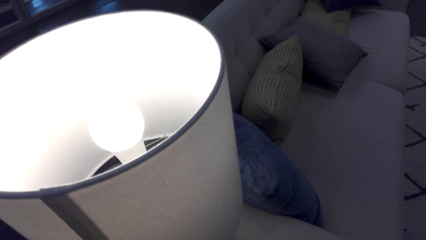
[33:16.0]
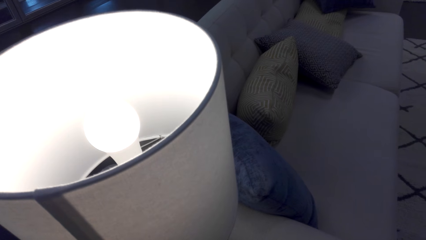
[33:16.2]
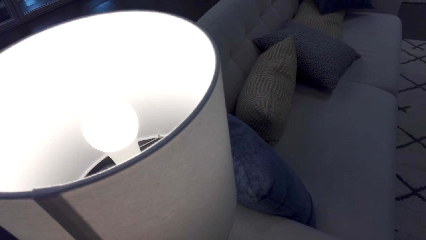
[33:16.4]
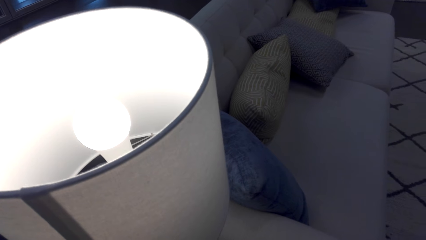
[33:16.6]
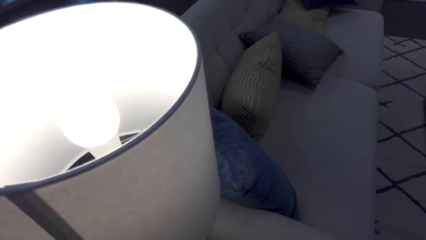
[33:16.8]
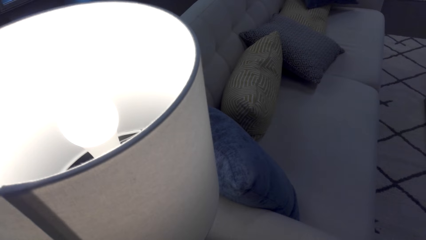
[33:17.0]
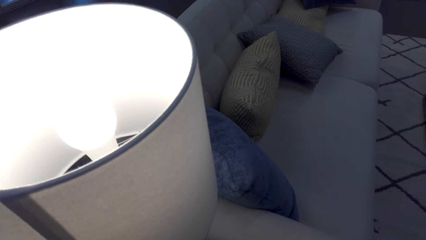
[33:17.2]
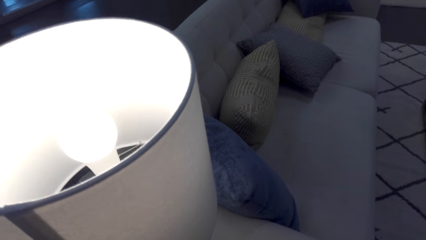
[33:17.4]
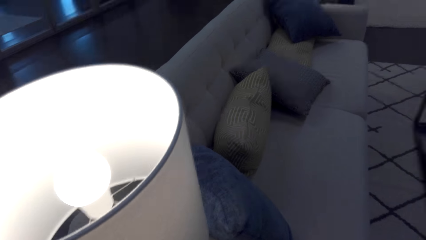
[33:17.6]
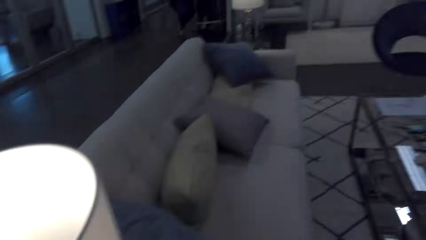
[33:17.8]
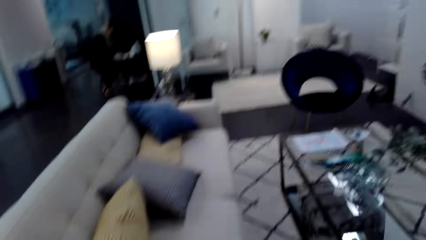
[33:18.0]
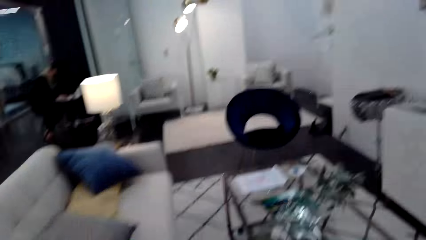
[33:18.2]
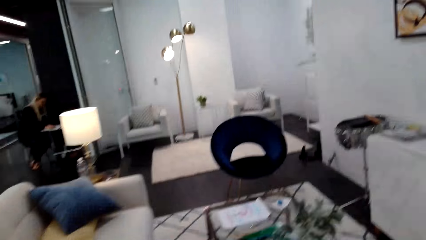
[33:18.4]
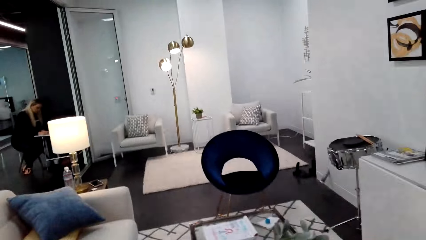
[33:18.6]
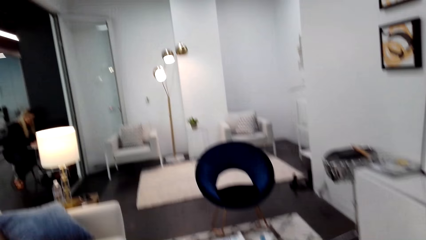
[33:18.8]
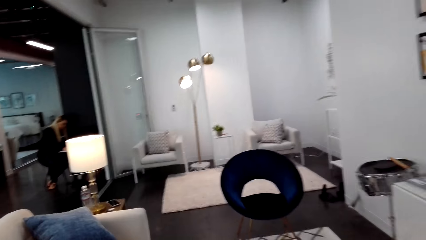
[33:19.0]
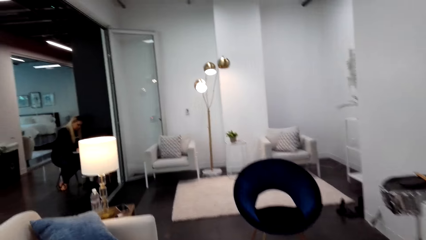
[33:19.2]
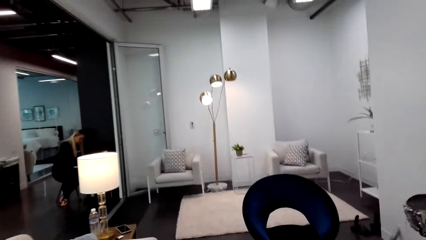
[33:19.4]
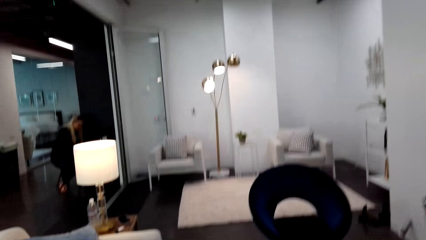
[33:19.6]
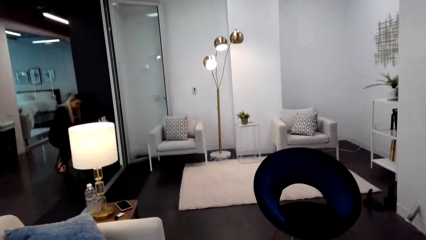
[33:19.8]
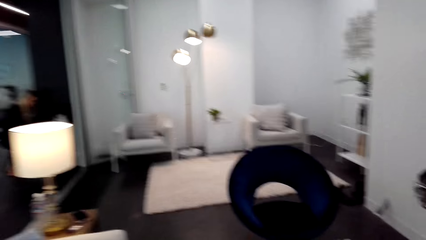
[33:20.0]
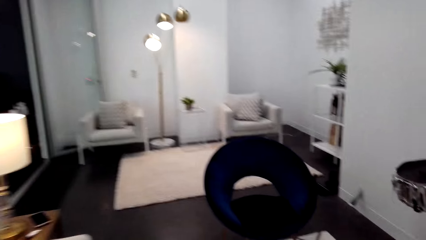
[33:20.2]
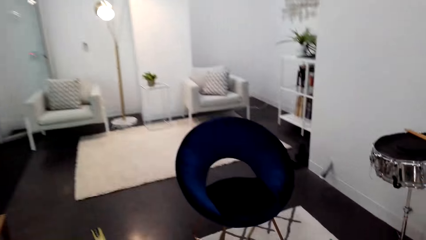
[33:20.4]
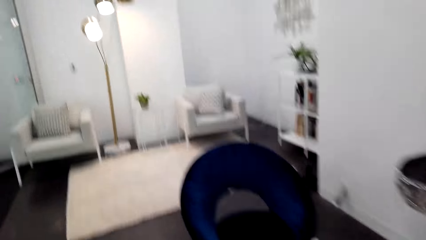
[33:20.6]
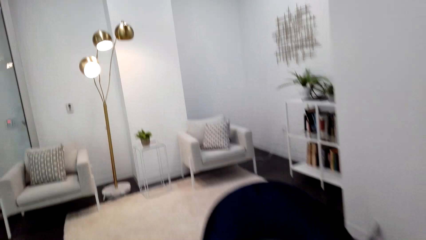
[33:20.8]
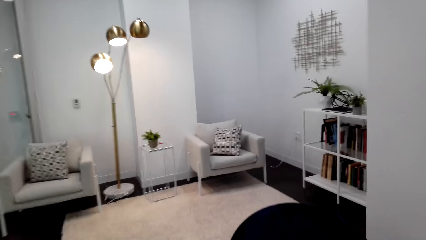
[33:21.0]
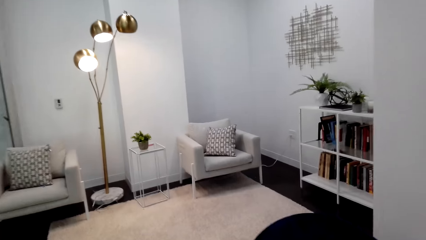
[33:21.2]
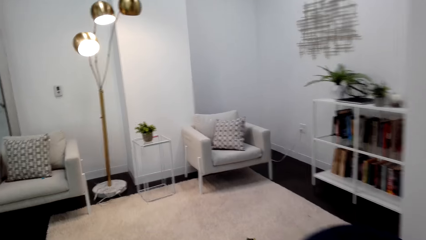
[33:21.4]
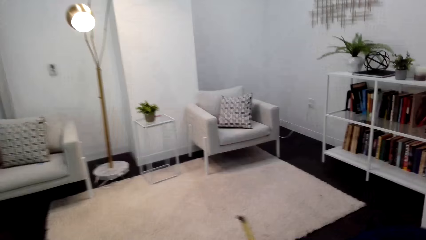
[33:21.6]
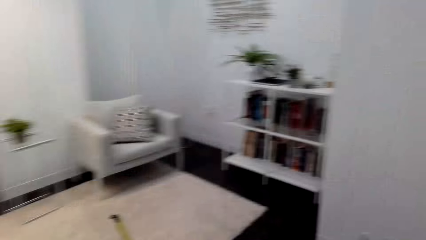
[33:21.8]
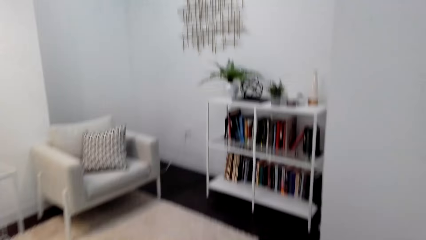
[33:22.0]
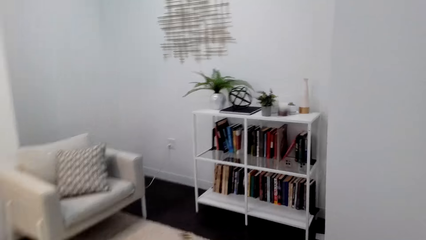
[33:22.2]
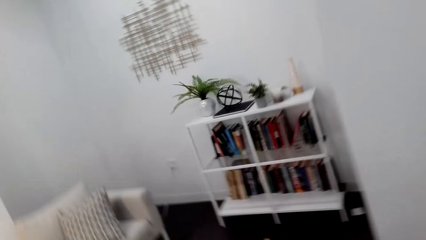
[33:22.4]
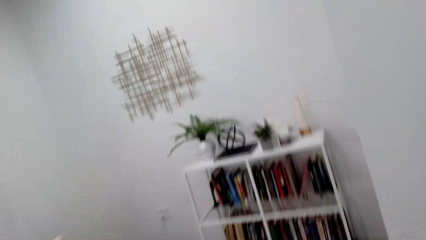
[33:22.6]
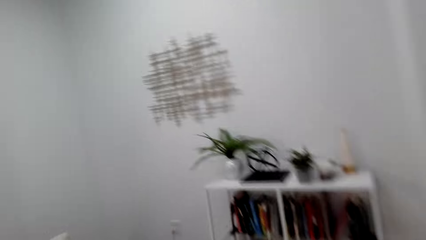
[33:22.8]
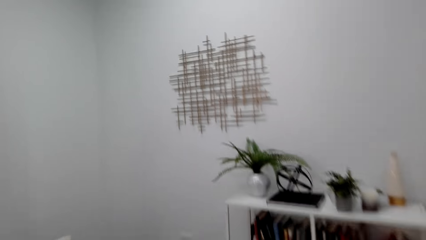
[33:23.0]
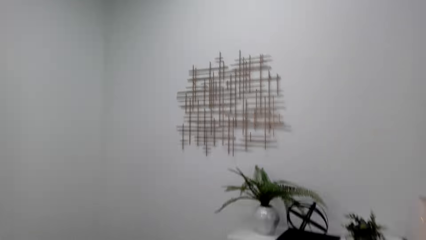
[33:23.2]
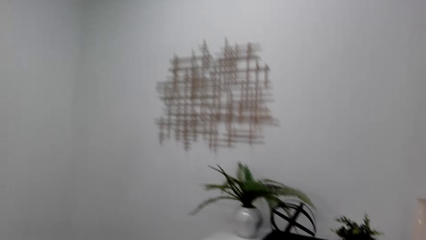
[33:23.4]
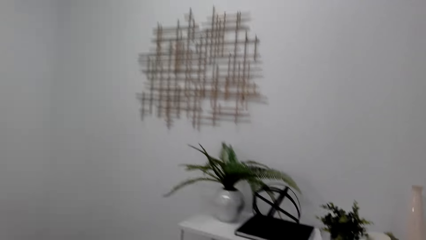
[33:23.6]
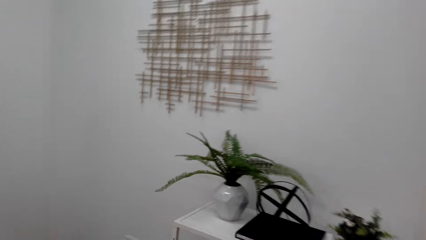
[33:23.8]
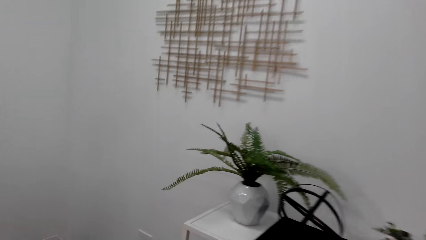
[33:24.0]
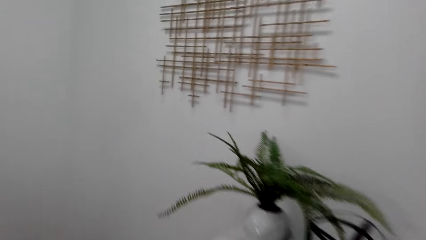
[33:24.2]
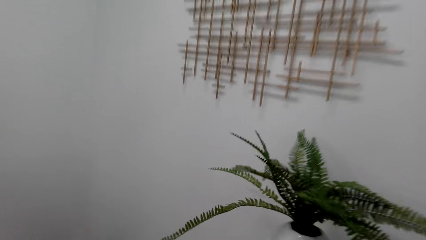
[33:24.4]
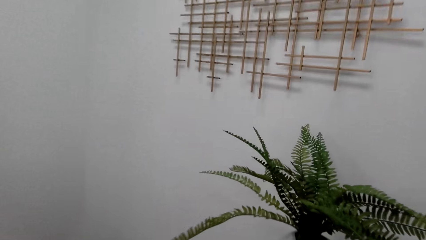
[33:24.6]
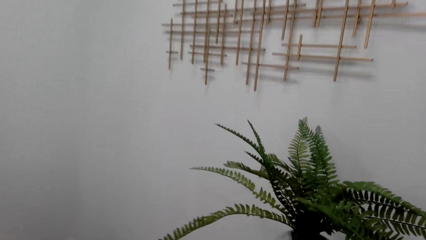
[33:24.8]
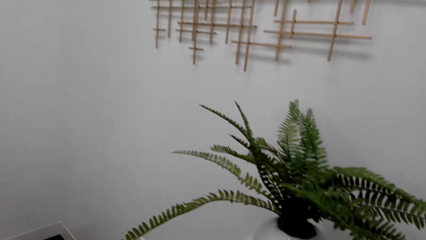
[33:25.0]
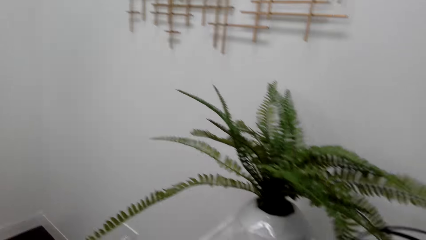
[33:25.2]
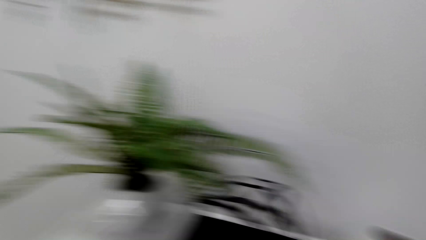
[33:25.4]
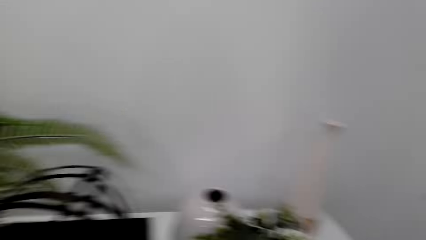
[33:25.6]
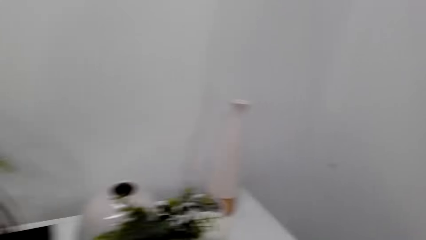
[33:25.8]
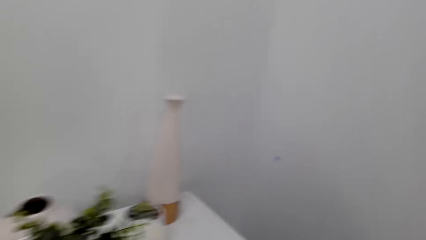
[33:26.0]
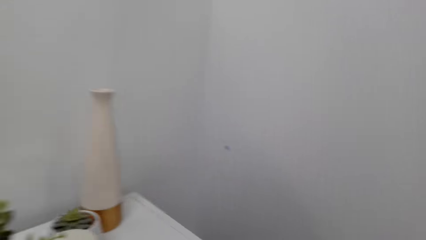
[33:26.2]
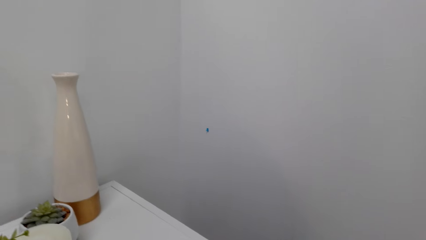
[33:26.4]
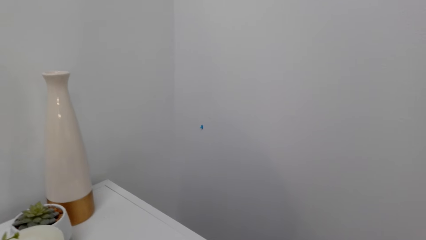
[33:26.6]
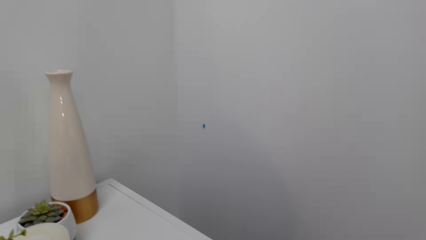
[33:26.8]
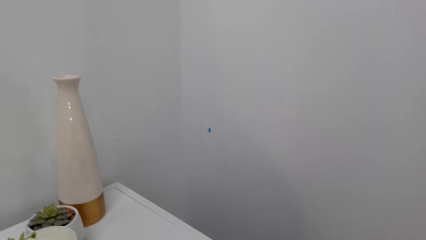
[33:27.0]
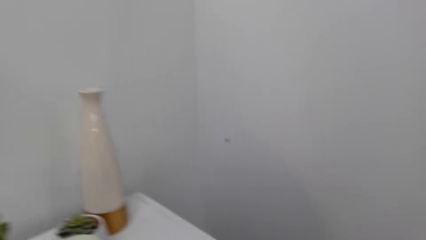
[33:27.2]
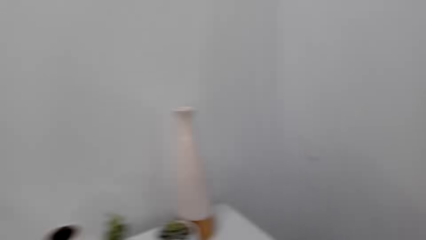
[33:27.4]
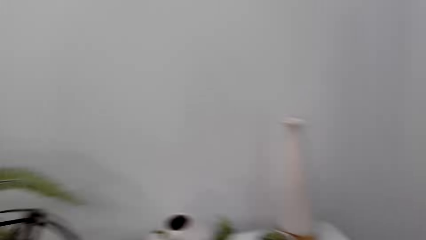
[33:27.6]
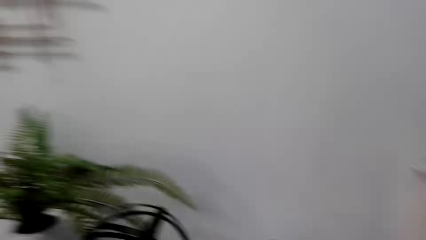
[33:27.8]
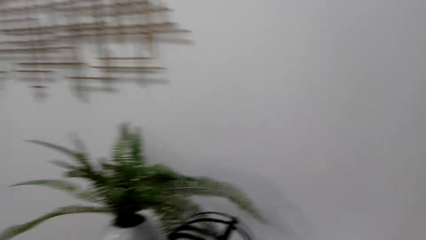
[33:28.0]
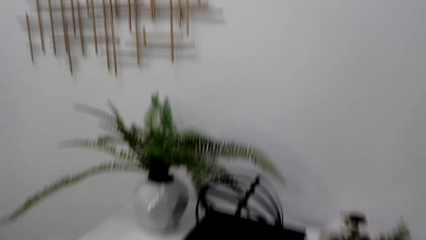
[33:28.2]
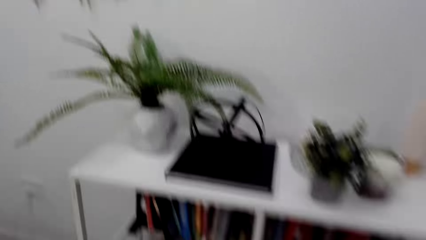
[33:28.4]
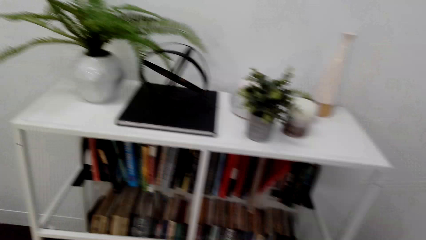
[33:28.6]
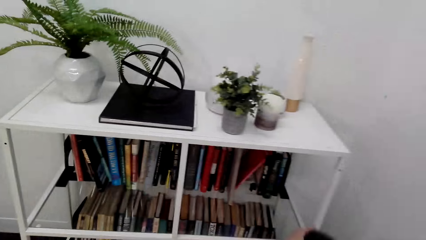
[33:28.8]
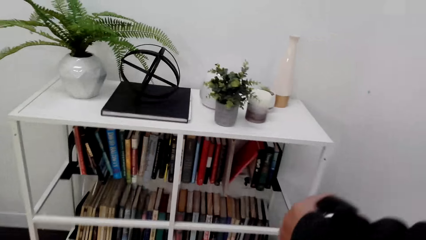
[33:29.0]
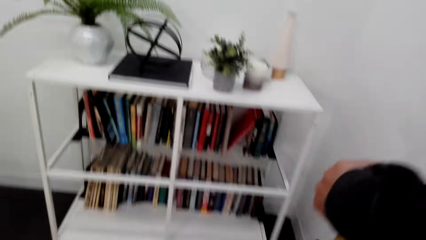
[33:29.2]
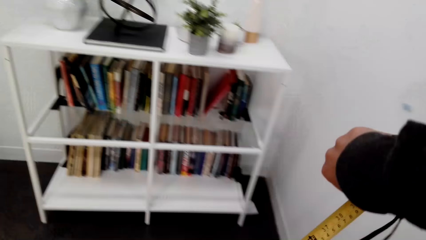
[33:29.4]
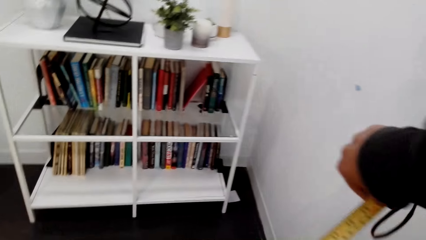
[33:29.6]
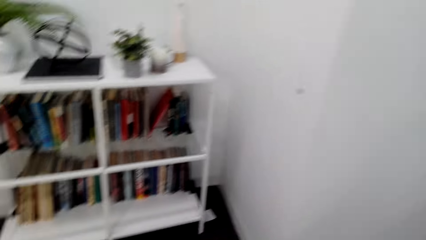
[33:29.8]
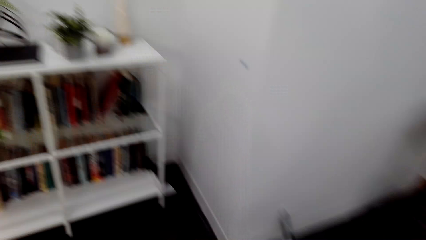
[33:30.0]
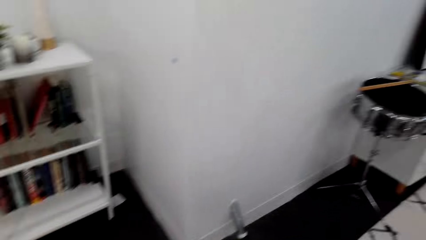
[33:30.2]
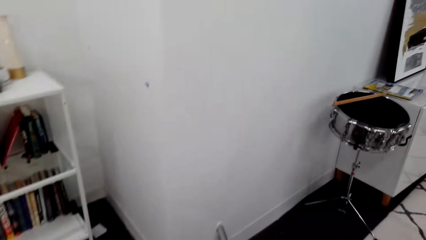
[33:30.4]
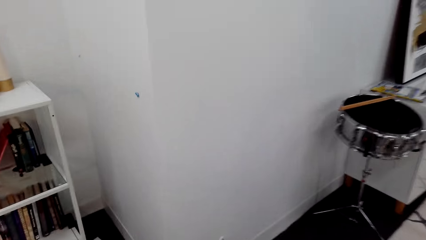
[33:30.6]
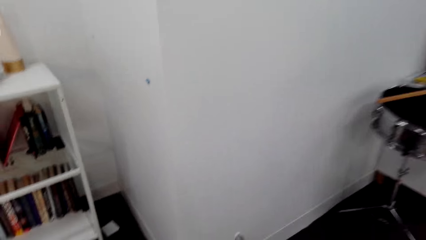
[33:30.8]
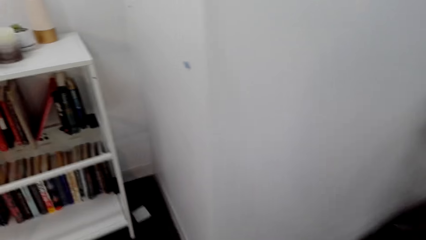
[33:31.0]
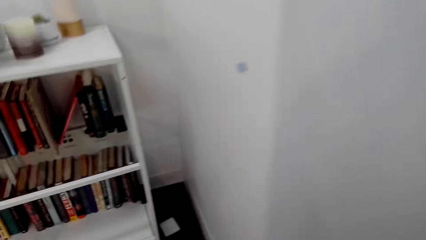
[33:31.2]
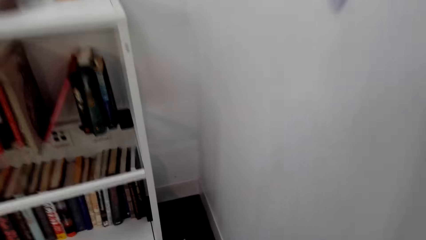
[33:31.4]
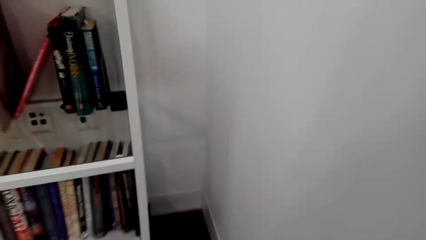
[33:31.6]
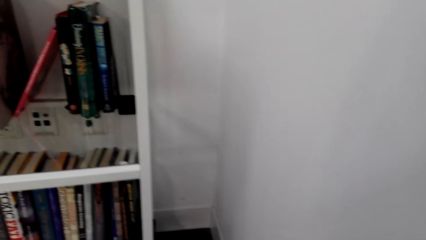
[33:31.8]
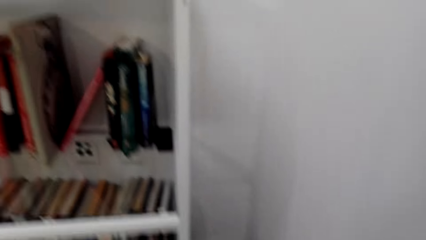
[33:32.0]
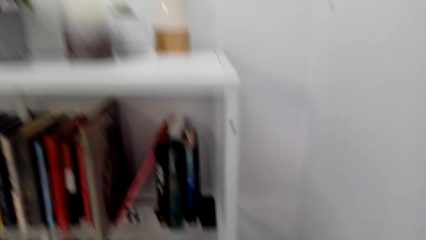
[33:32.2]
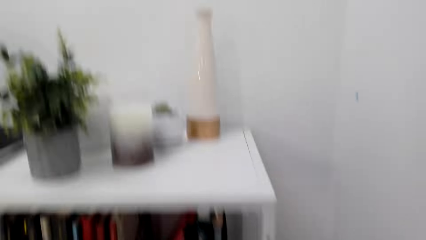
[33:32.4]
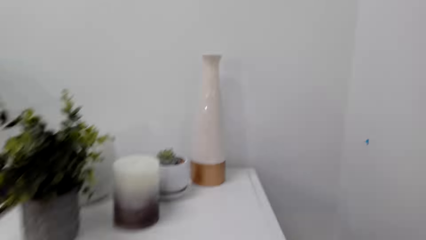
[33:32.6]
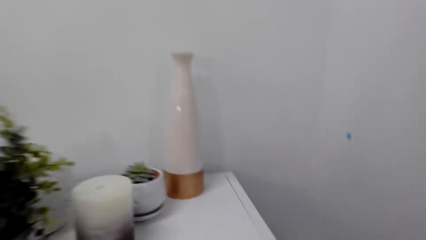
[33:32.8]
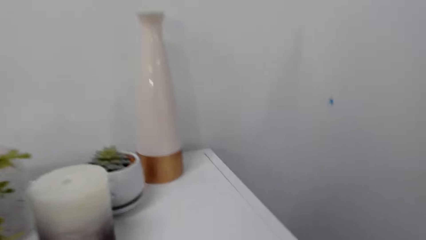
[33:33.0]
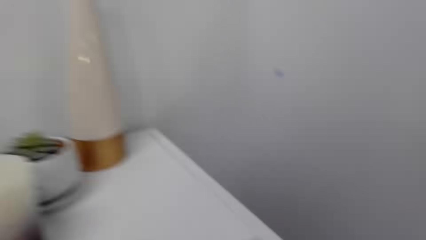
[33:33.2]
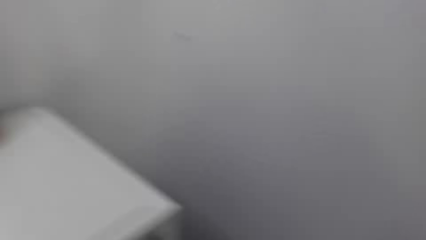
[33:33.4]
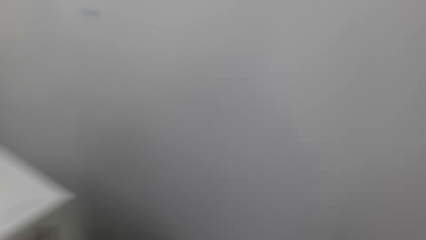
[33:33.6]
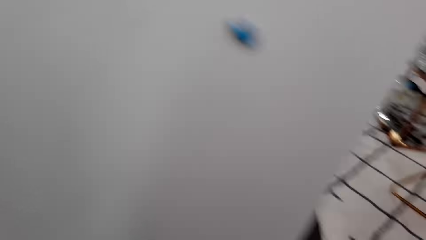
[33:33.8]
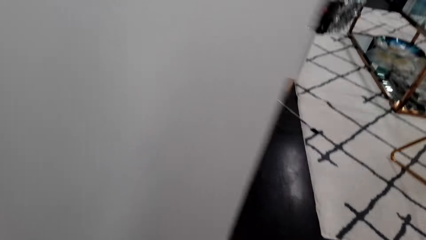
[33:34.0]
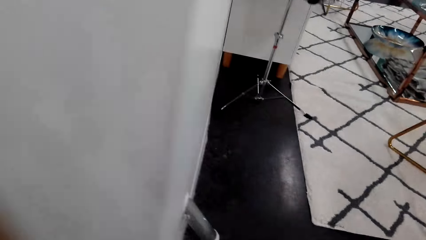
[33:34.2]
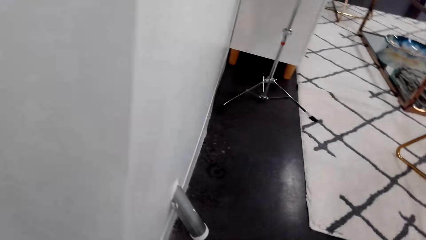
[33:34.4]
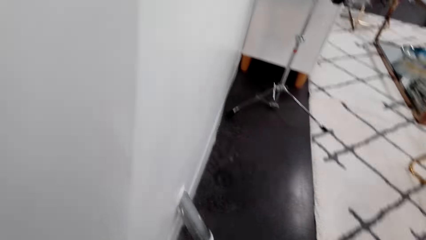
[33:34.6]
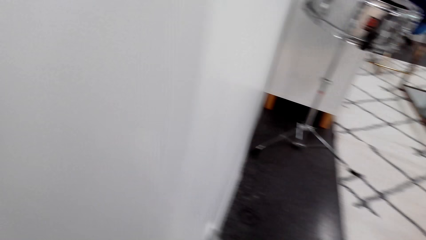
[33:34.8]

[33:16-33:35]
The camera wearer dialogues with a person. They look around the house. They walk around the house. They look around the house.
